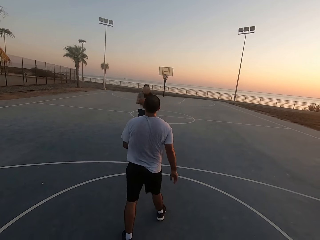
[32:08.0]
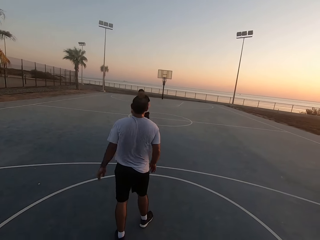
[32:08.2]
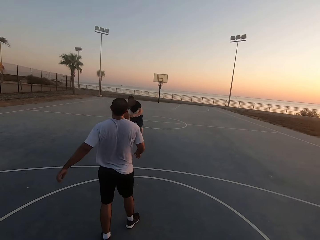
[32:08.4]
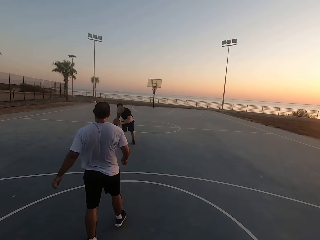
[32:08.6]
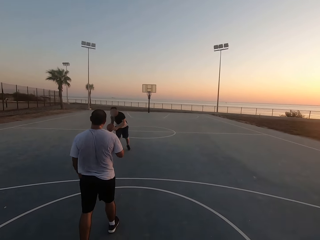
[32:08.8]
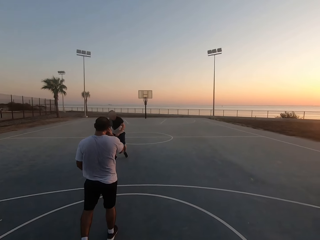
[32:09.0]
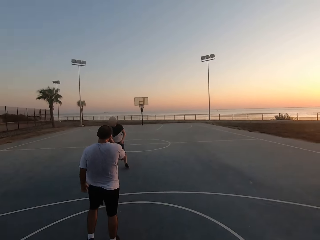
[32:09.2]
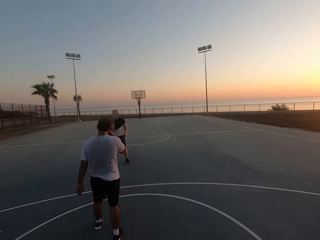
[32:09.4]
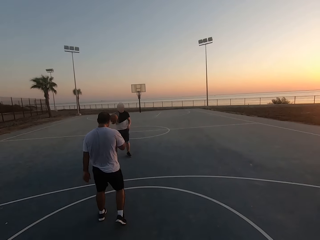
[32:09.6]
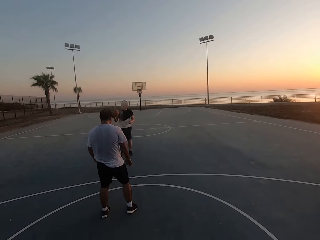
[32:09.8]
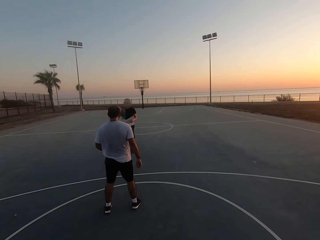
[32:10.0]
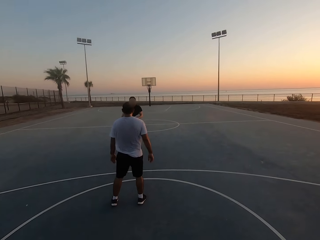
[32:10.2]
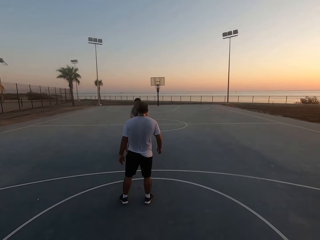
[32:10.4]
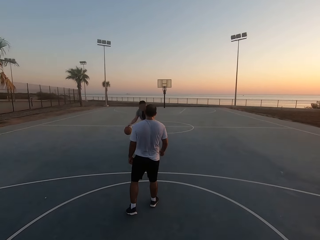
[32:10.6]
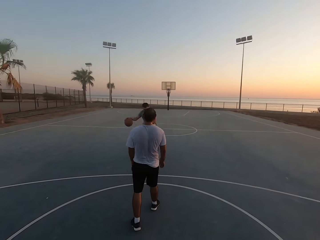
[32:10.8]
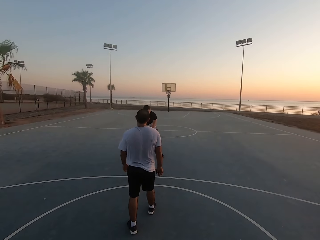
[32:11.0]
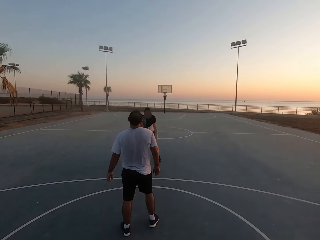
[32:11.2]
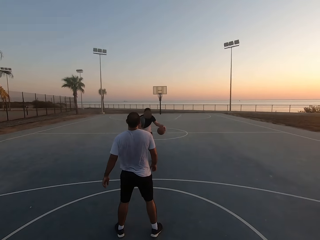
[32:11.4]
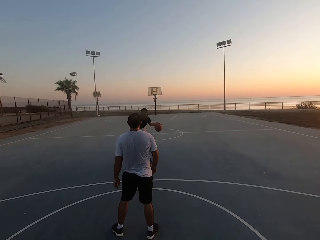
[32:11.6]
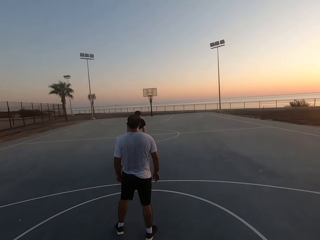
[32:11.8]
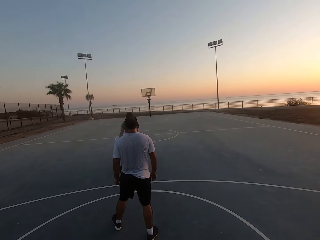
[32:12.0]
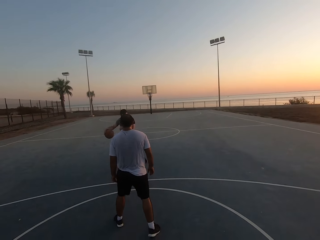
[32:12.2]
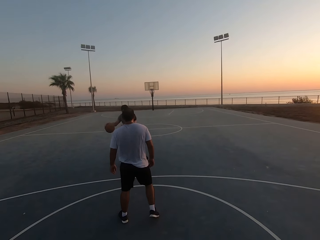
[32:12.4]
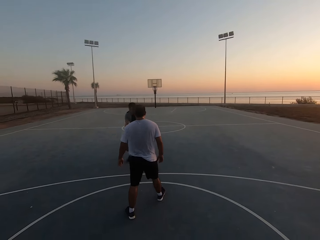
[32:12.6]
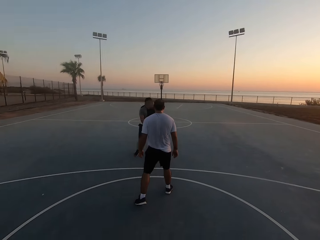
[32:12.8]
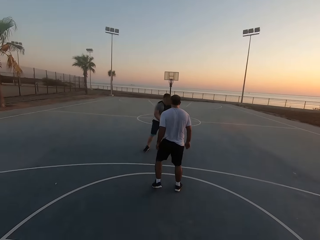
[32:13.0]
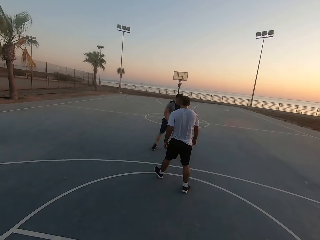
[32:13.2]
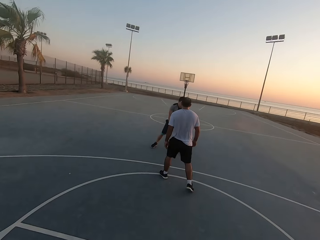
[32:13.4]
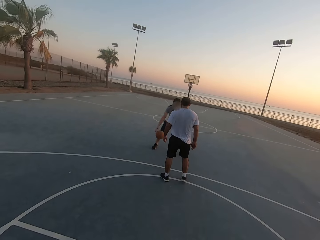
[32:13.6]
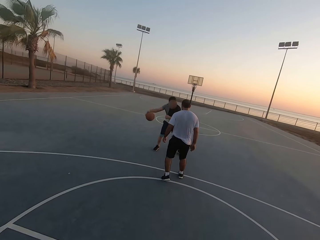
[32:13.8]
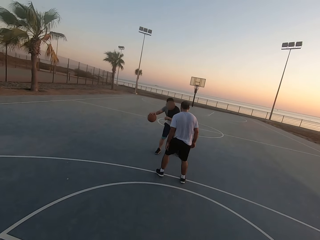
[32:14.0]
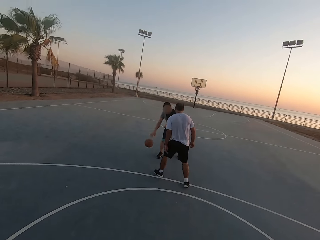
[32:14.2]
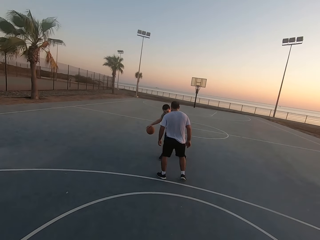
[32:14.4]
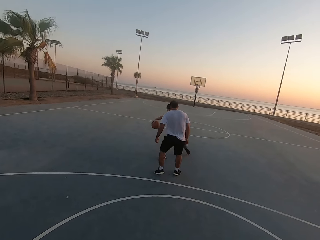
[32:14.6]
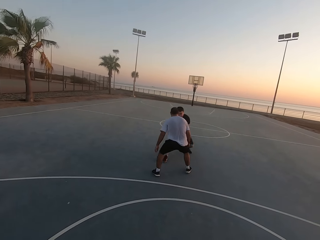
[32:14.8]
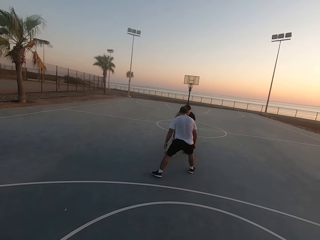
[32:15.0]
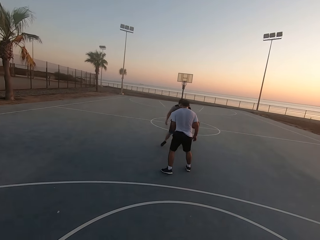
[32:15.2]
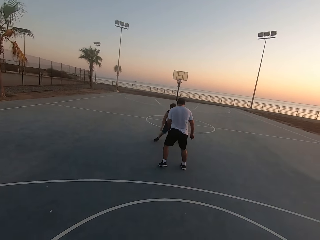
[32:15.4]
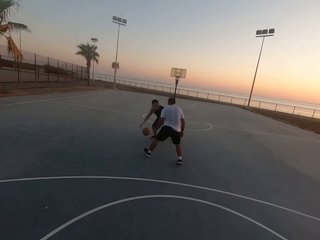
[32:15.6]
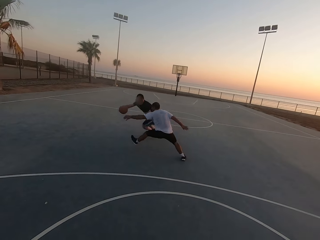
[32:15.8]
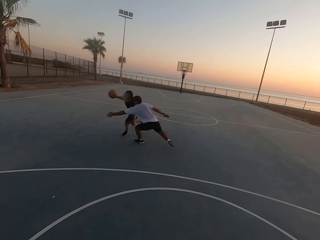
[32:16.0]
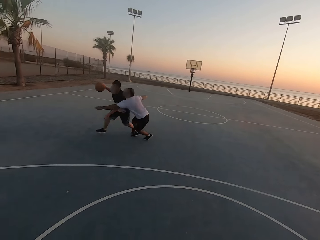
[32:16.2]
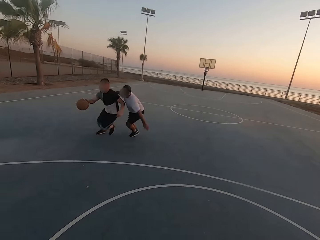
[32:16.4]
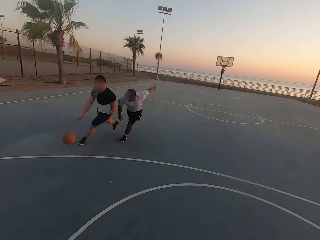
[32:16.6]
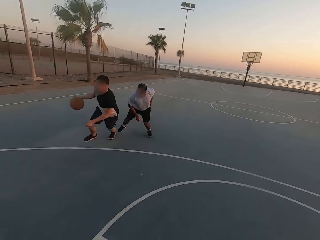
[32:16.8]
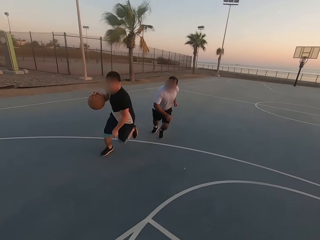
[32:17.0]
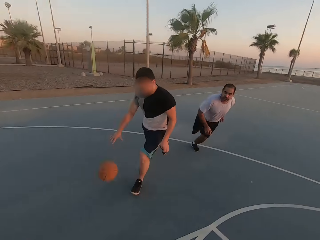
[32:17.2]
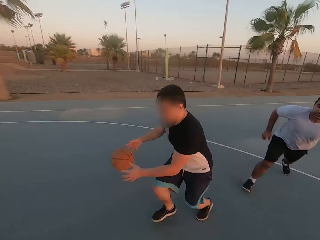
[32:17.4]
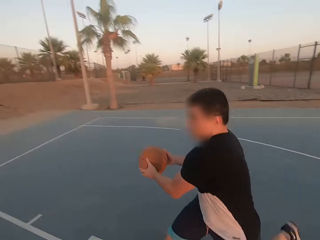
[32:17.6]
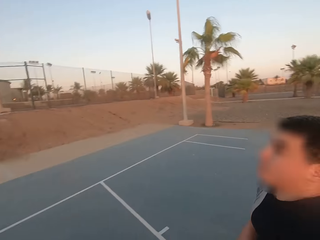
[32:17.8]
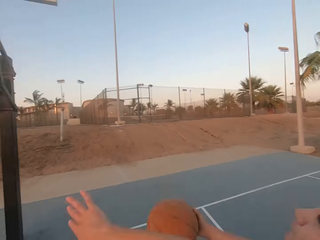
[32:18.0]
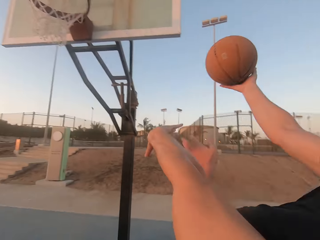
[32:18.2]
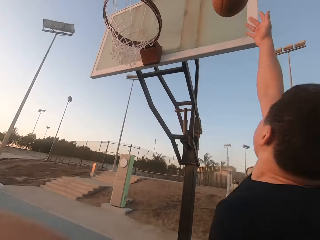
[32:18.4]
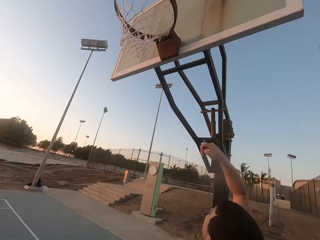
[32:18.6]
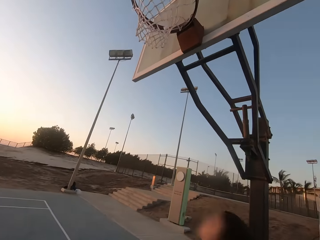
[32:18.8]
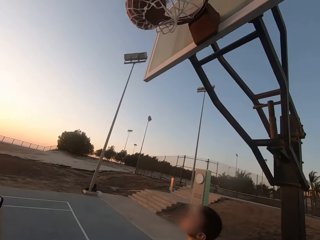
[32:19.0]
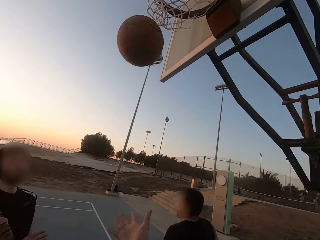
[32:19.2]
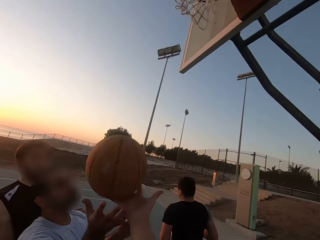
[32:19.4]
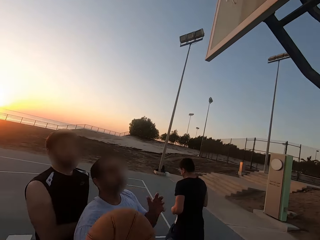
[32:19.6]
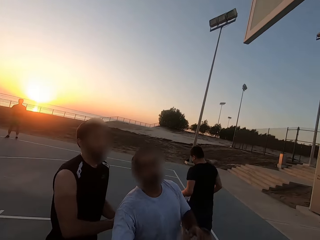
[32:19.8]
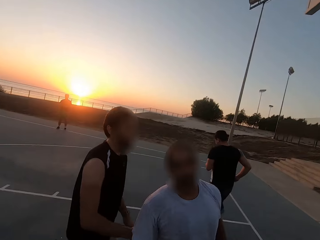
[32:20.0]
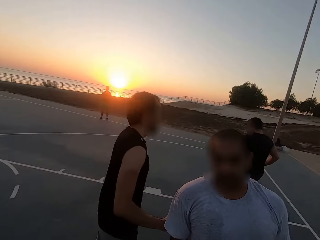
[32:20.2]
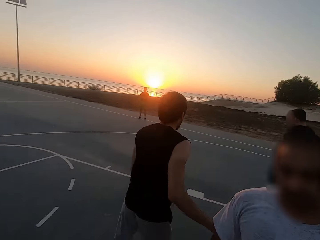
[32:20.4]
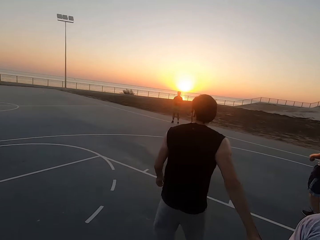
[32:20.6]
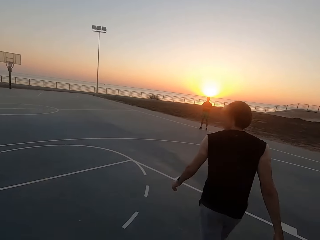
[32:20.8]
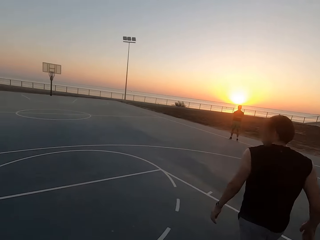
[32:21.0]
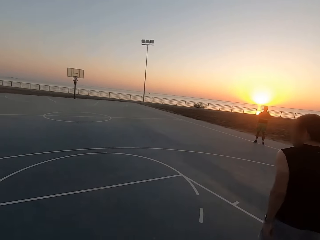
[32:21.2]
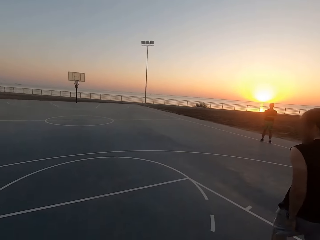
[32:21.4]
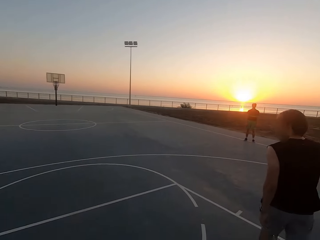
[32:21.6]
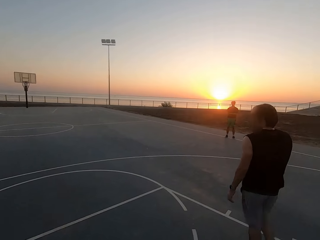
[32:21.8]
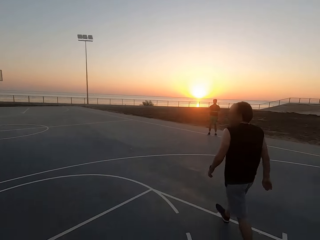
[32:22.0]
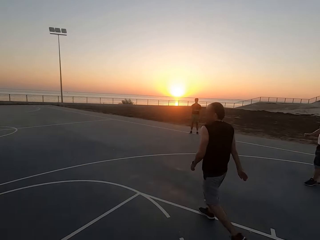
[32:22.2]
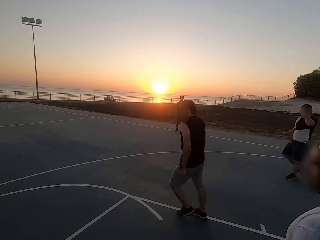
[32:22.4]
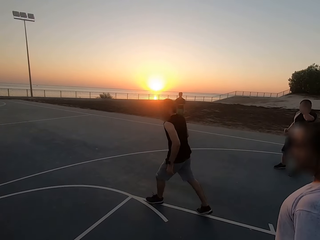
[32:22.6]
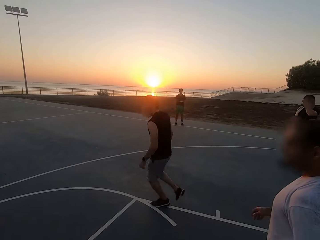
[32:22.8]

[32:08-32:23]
A man holds the ball. The man dribbles the ball. Another man attacks the first man. The other man shields. The first man throws the ball in the hoop. The first man makes a basket. The camera wearer picks up the ball. They hold the ball. The first man walks. The other man walks. A third man walks. The first man walks.

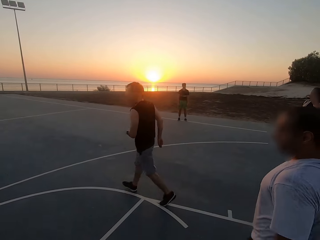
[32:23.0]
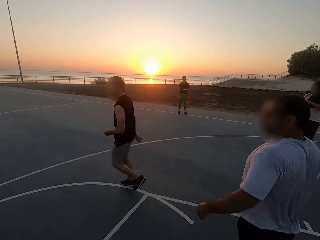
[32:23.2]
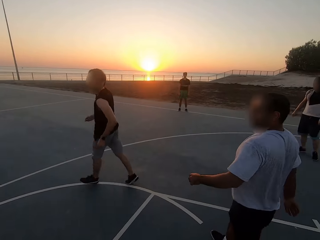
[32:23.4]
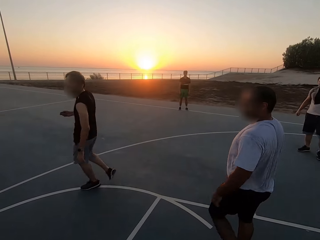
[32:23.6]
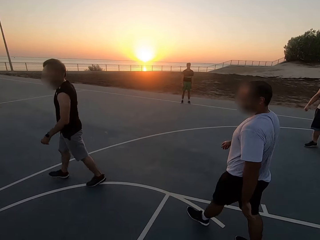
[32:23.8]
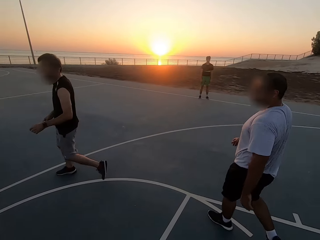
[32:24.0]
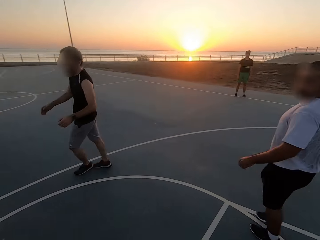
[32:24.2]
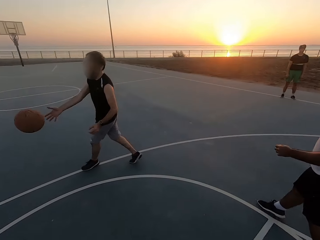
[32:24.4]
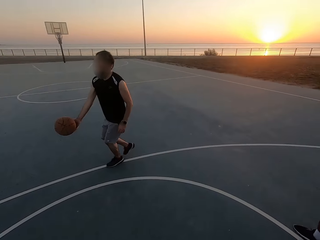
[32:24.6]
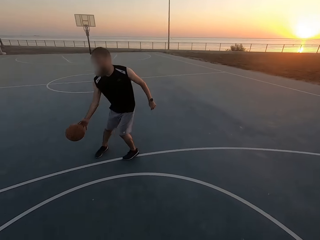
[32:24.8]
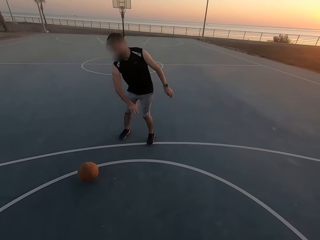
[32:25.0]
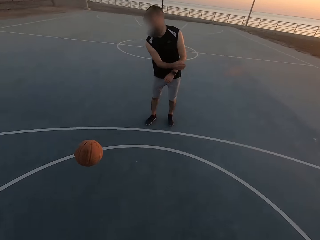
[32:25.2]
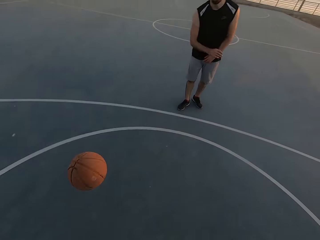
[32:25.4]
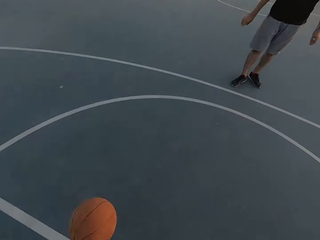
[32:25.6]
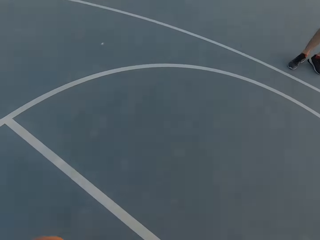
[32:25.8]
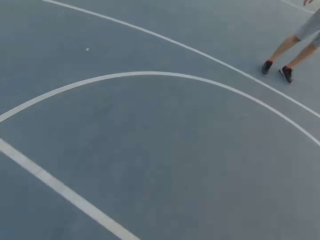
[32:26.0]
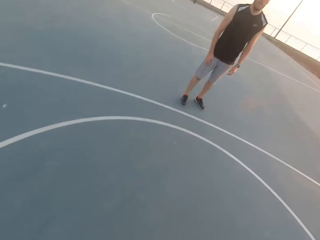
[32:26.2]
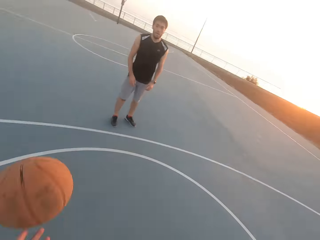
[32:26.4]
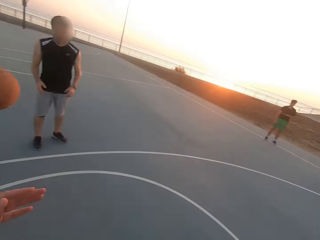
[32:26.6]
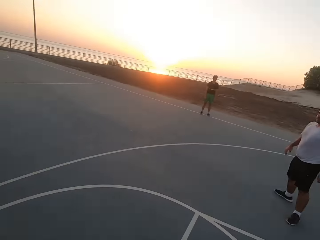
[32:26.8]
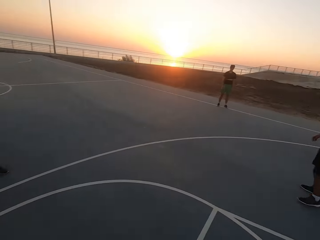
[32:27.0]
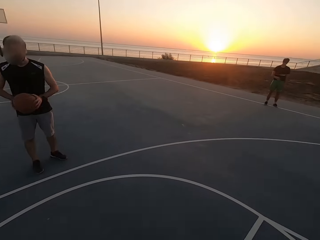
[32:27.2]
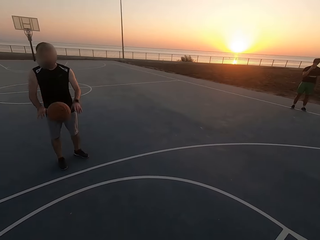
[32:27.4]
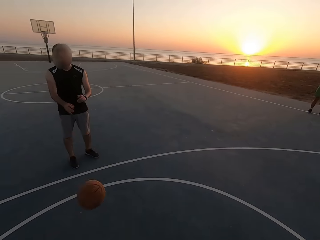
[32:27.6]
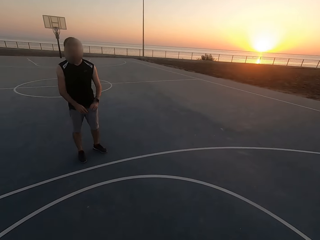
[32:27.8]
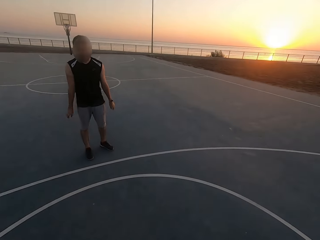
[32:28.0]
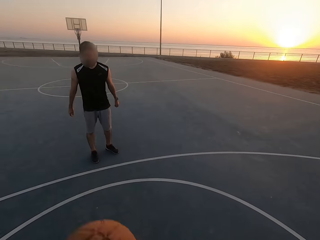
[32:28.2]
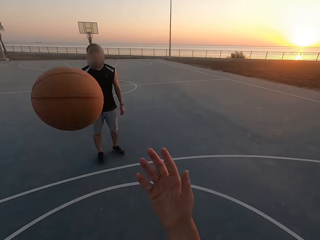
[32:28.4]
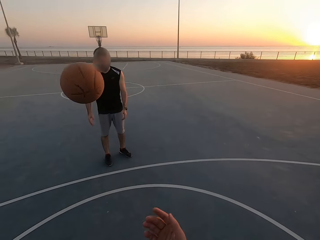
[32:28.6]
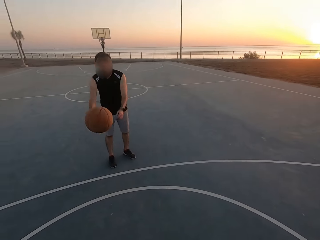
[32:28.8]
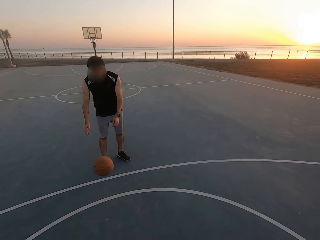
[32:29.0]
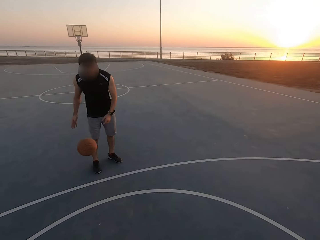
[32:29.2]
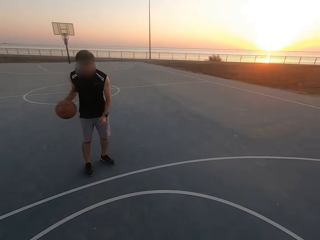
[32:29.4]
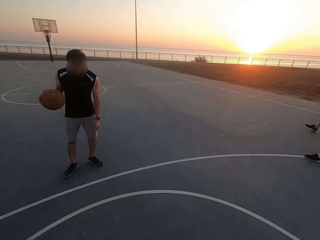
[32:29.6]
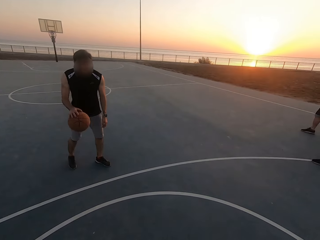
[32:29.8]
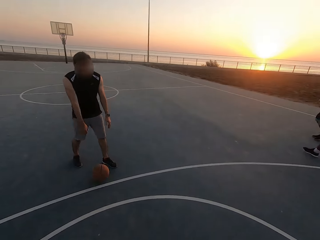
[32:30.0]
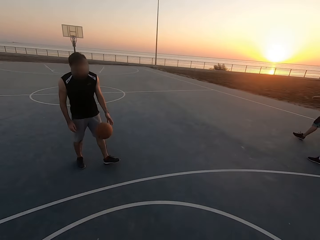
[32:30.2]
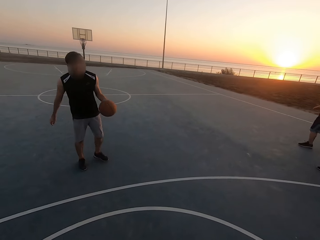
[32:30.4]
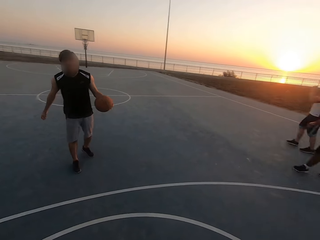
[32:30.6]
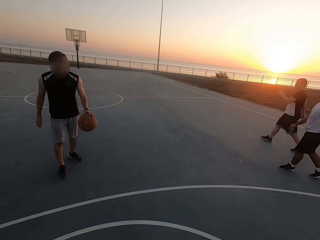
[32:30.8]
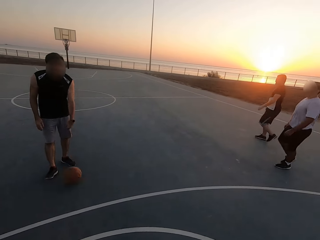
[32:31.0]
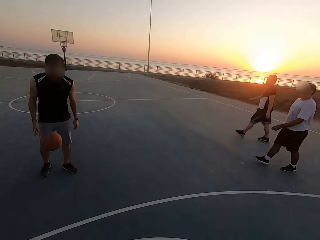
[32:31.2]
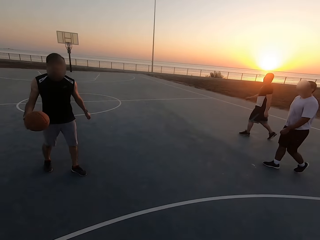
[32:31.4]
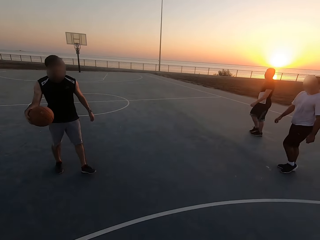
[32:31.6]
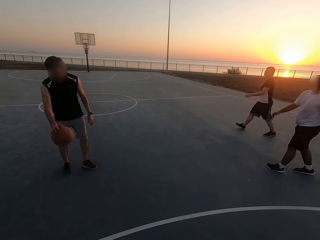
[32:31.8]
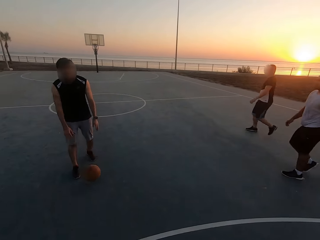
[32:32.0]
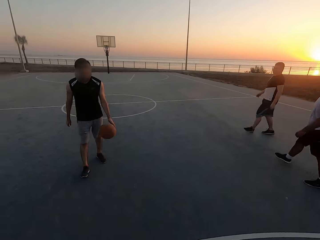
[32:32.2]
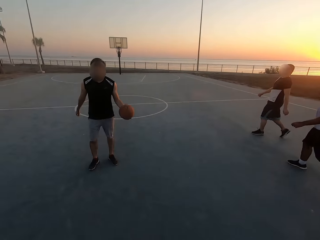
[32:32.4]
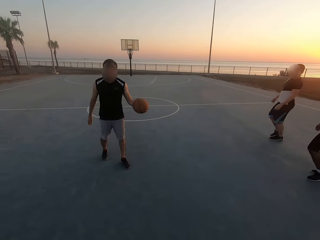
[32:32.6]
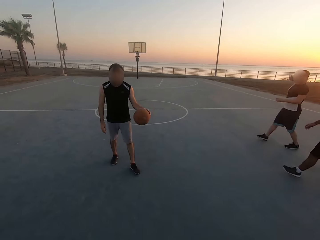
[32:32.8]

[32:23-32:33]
The camera wearer throws the ball to a man. The man picks up the ball and throws the ball to the camera wearer. The camera wearer throws the ball to the man. The man picks up the ball and throws the ball to the camera wearer. The camera wearer picks up the ball and throws the ball to the man. The man picks up the ball and dribbles the ball. The man dribbles the ball again. Another man walks. A third man walks.
